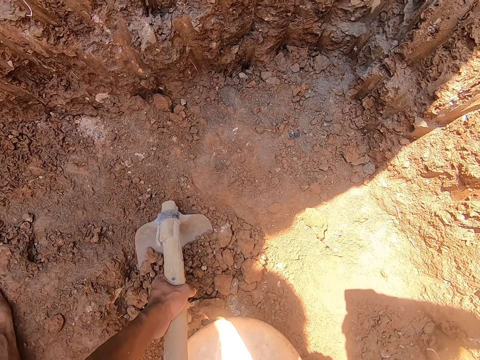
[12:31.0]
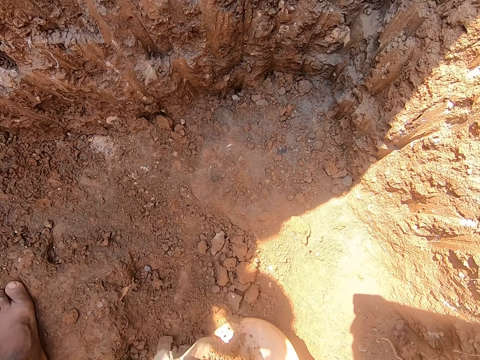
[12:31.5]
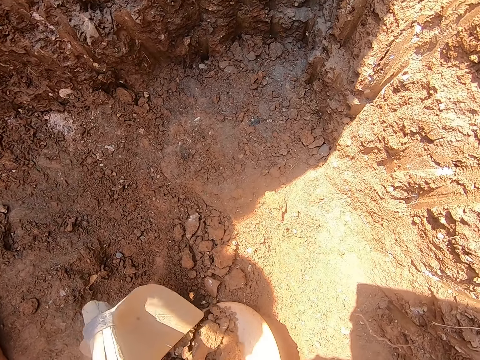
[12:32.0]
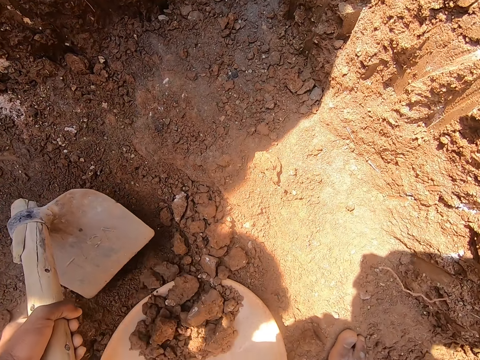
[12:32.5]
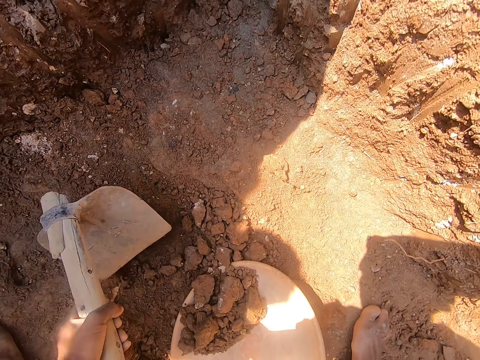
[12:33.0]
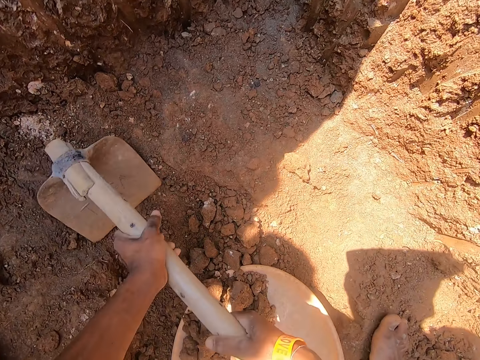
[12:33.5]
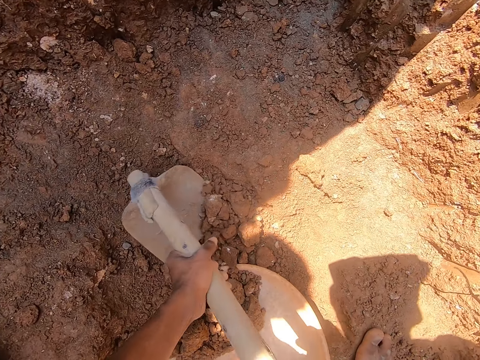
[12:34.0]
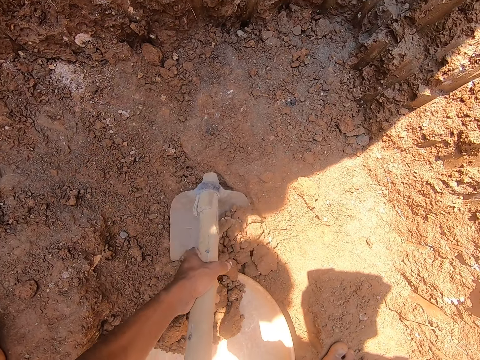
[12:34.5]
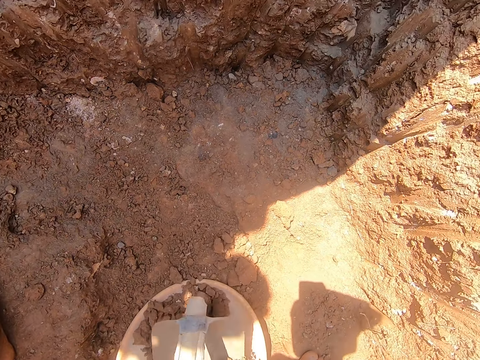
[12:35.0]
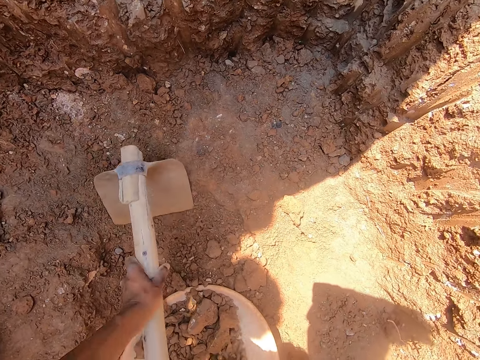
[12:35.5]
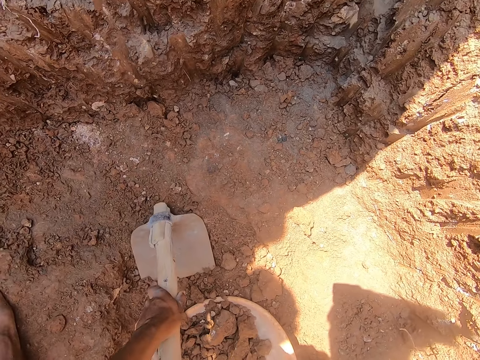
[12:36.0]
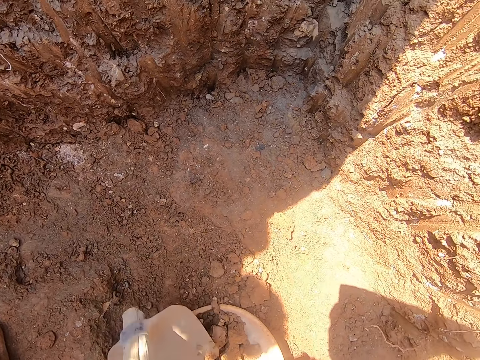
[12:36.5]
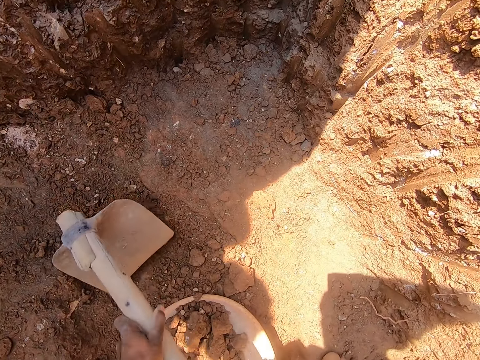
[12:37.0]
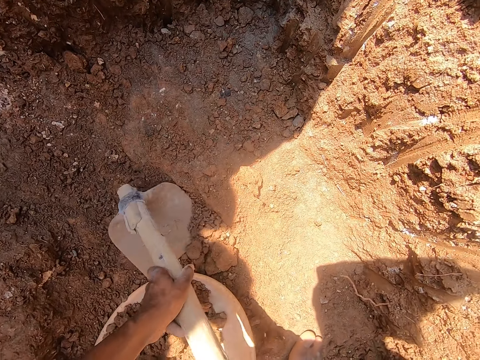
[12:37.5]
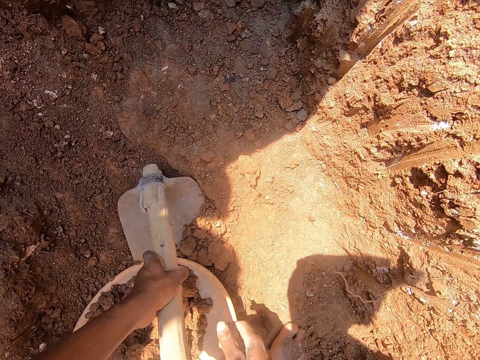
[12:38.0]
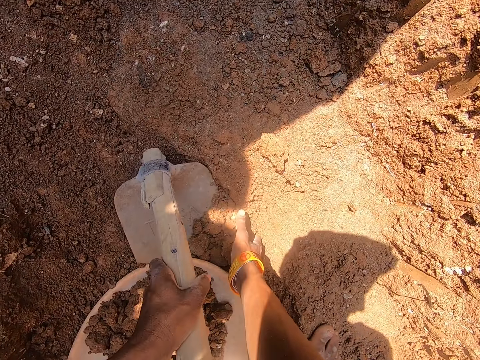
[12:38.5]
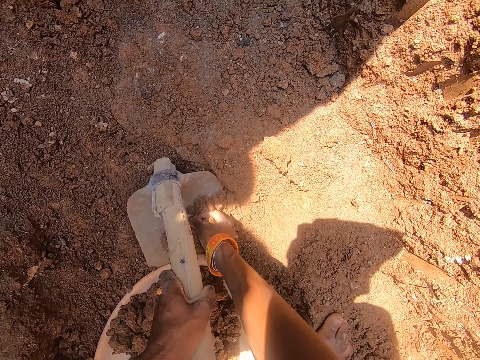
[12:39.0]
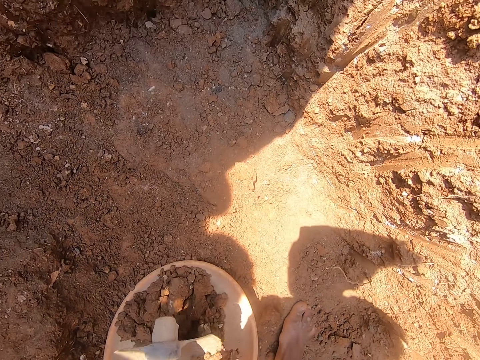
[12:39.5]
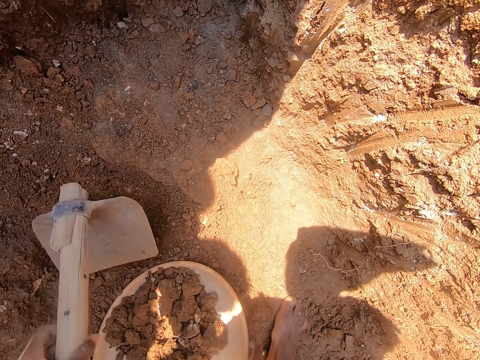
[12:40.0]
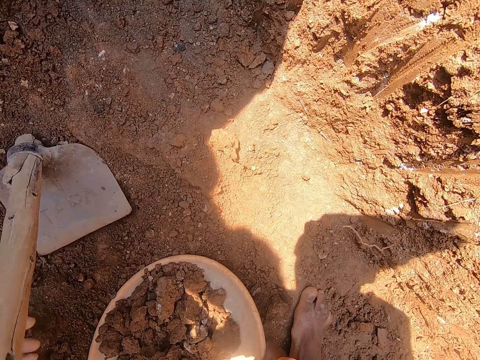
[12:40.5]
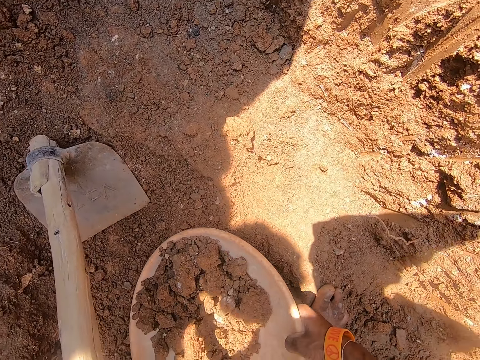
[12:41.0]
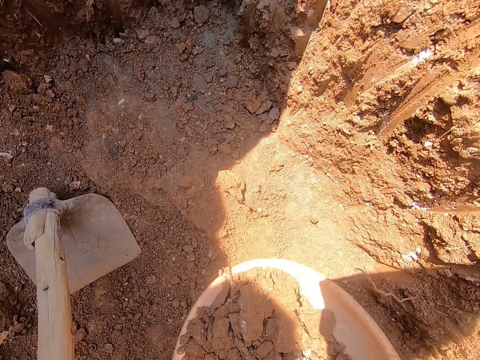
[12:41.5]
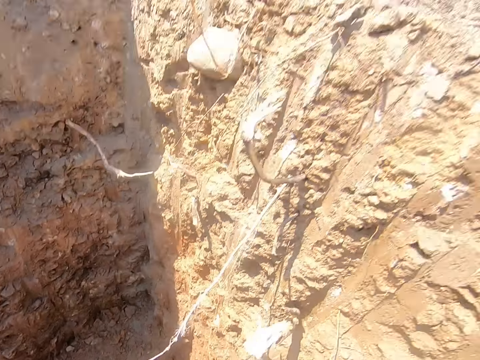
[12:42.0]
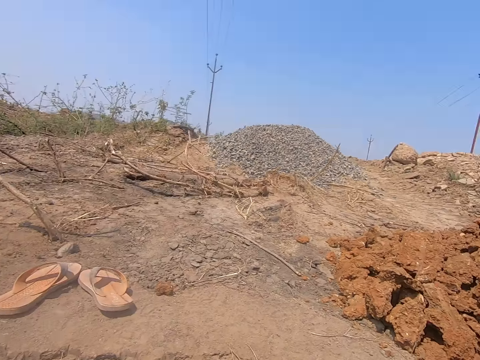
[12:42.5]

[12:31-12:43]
The camera wearer carries hardened soil from the pit with the hoe in both hands. He drops the hardened soil in the head pan in the pit with the hoe in both hands. He adjusts the head pan in the pit with his right hand. He carries hardened soil from the pit with the hoe in both hands. He drops the hardened soil in the head pan in the pit with the hoe in both hands. He pushes hardened soil from the pit in the head pan with the hoe in both hands. He carries hardened soil from the pit with the hoe in both hands. He puts hardened soil on the hoe in the pit with his right hand. He drops the hardened soil in the head pan in the pit with the hoe in both hands. He drops the hoe in the pit with his left hand. He picks the head pan from the pit with both hands.

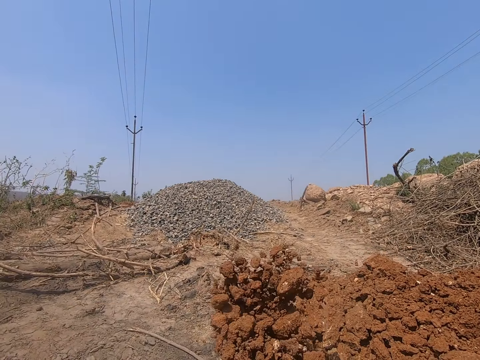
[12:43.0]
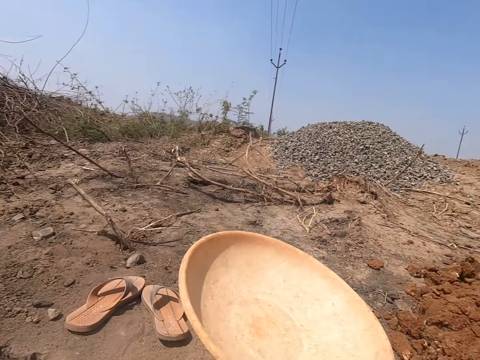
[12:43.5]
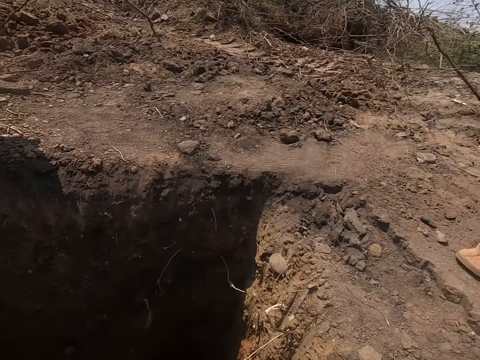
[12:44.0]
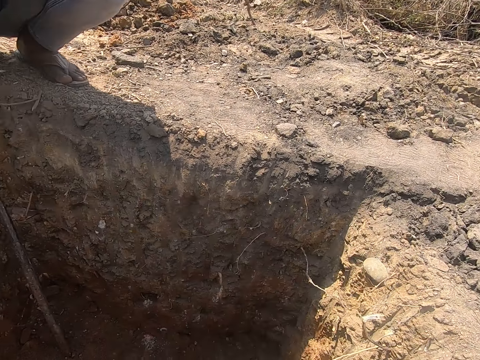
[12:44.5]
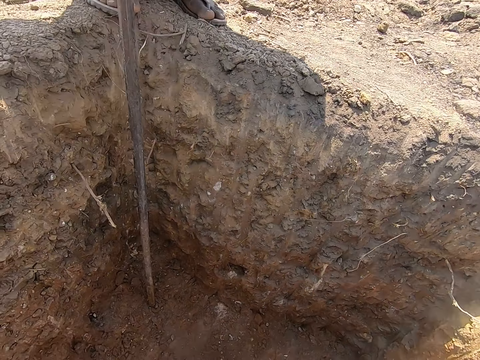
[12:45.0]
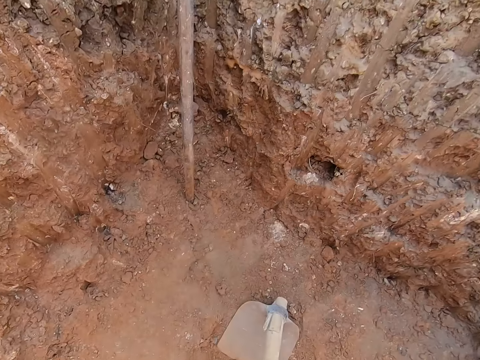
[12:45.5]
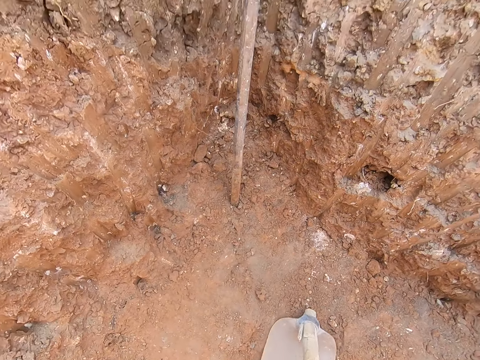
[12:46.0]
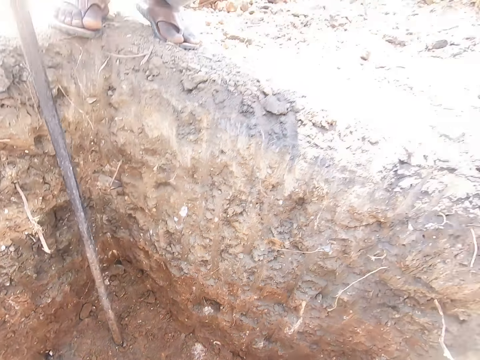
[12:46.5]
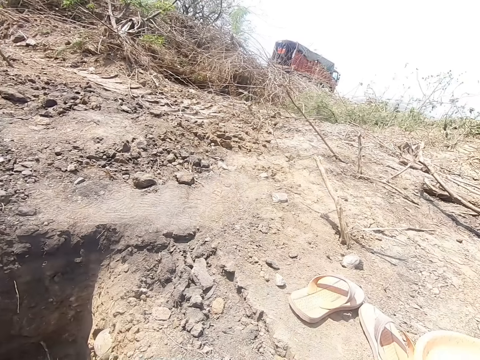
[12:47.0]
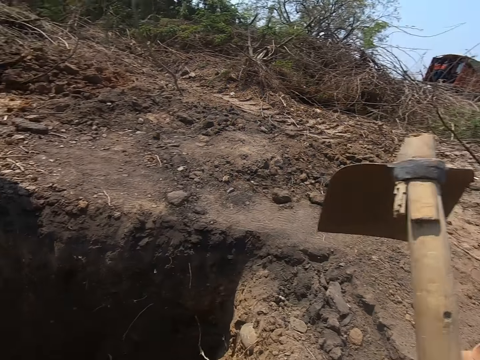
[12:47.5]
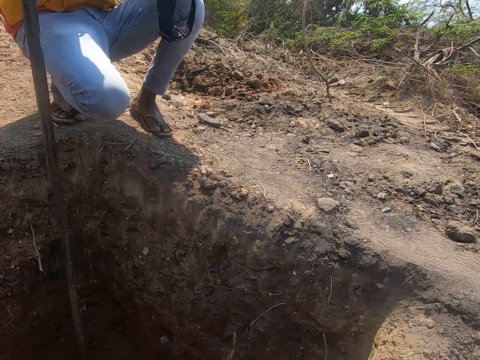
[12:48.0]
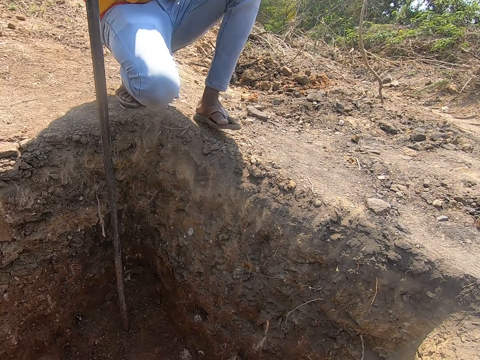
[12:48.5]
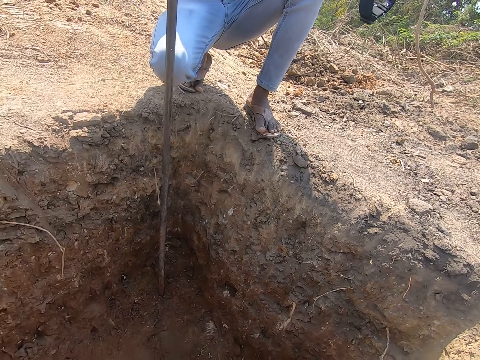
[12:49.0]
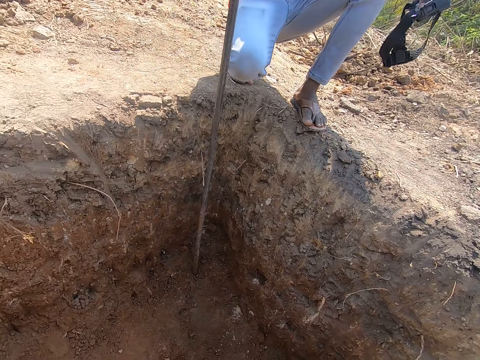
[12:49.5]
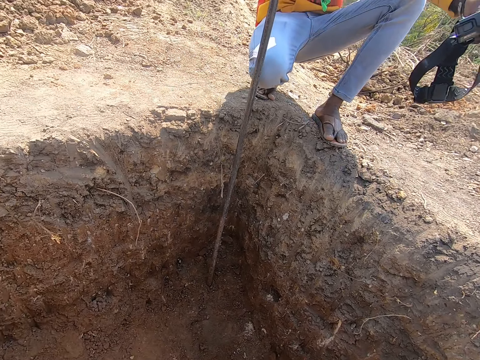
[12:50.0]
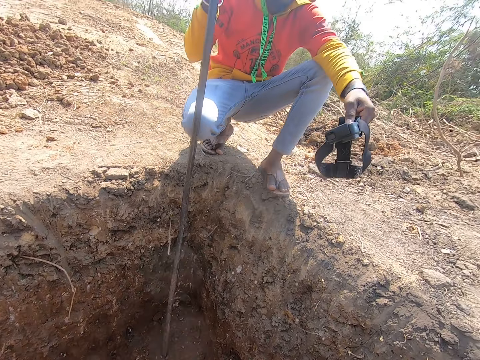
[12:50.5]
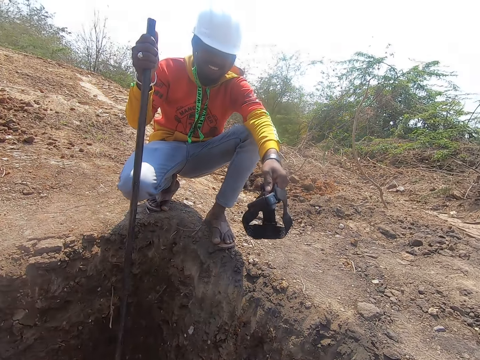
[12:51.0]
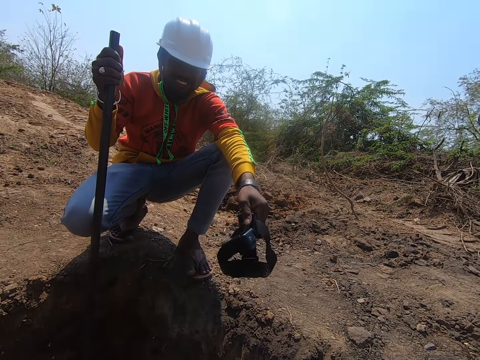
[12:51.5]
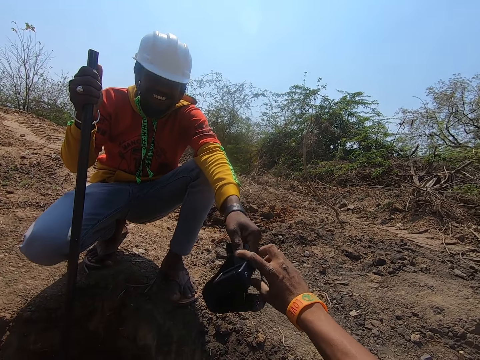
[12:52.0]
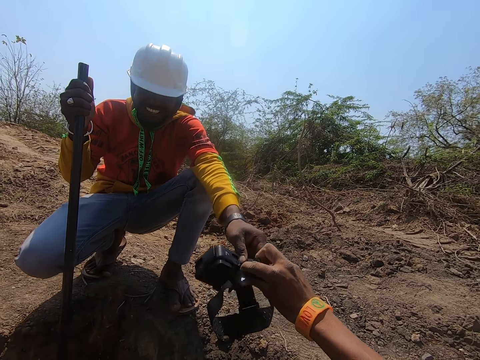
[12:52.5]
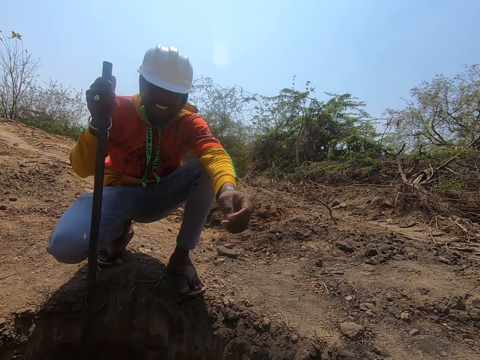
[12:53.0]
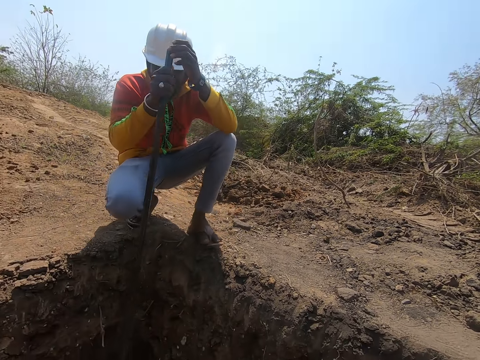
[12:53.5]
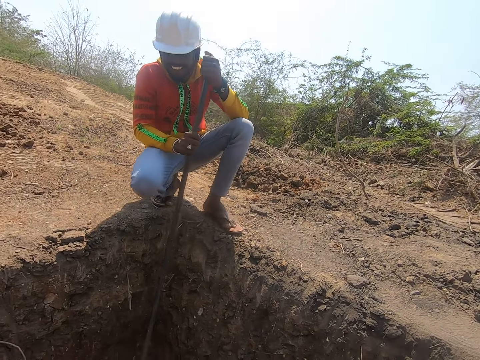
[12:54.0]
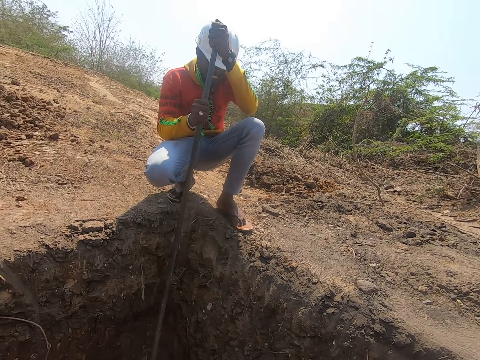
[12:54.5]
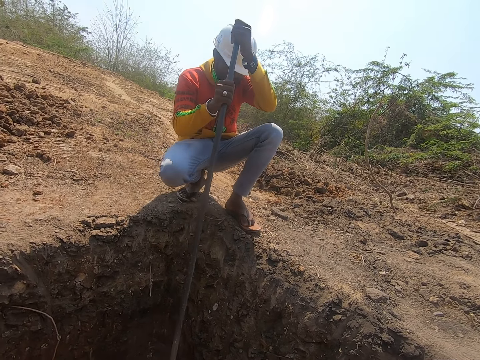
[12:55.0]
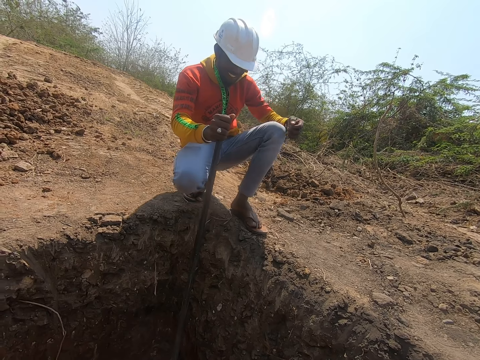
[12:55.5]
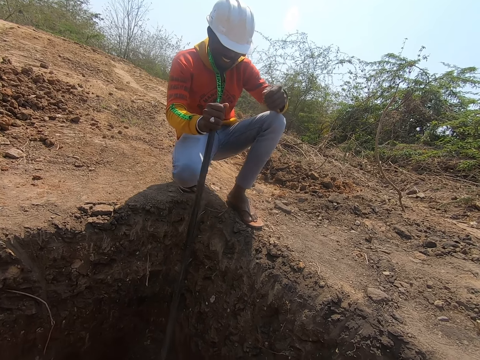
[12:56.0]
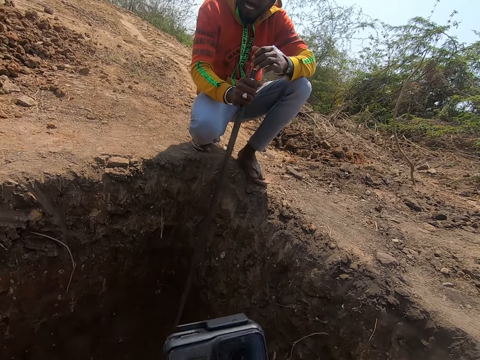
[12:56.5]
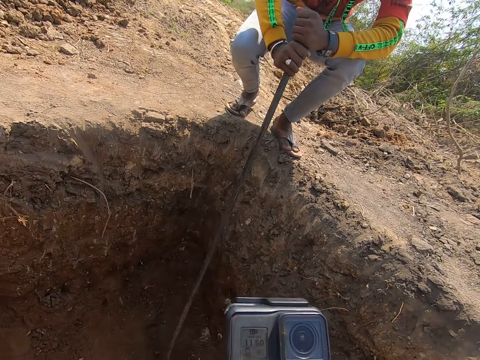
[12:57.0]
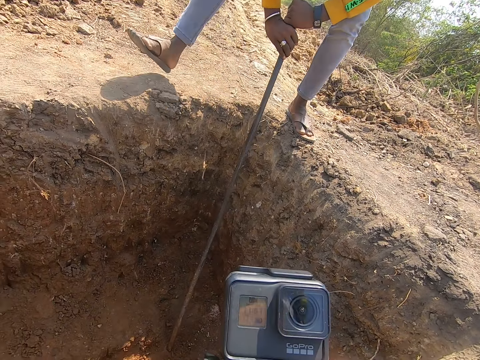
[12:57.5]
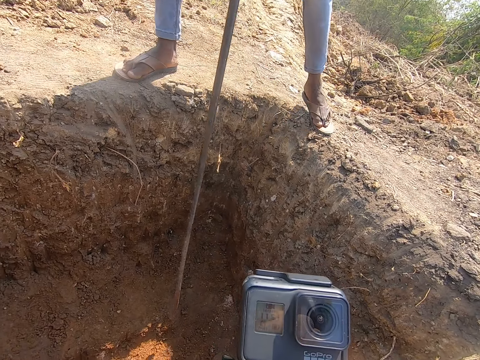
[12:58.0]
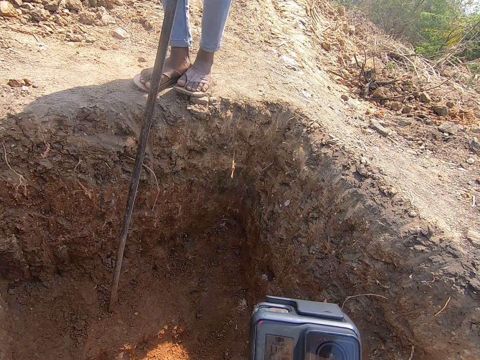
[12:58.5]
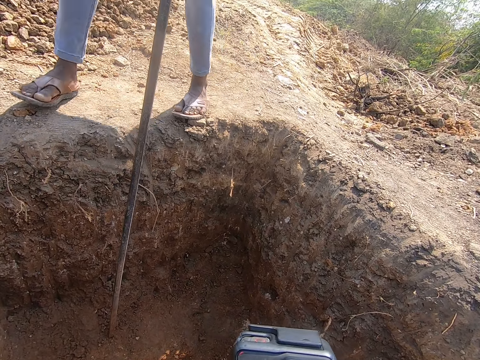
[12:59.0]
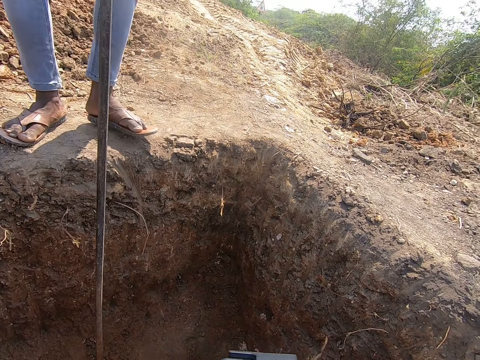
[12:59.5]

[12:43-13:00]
The camera wearer throws the hardened soil from the head pan on the floor with both hands, on the pile of the soil. He drops the head pan on the floor with his right hand. He picks up the hoe from the pit with his right hand. He drops the hoe on the floor with his right hand, on top of the hole. He collects a camera from a man with his right hand. The man digs the pit with the pole using both hands. The camera wearer holds the camera with both hands.
